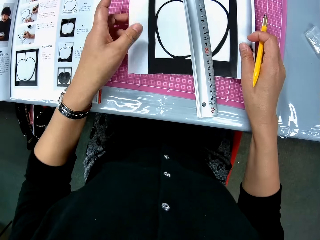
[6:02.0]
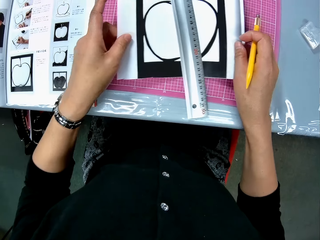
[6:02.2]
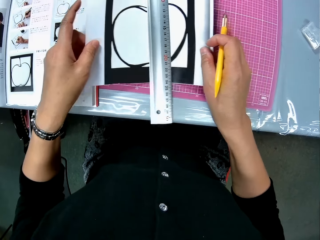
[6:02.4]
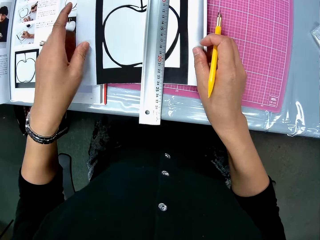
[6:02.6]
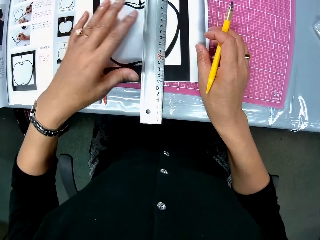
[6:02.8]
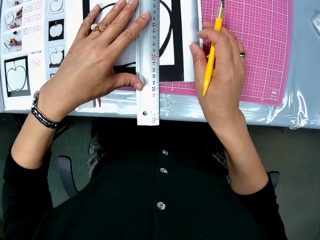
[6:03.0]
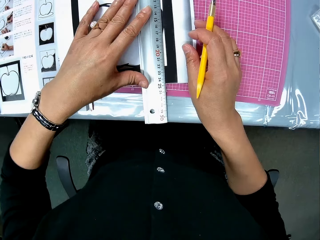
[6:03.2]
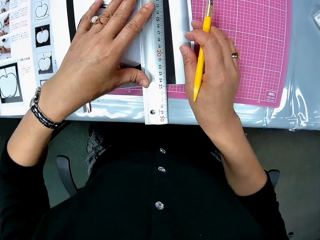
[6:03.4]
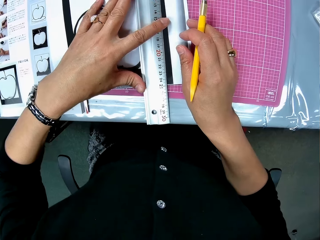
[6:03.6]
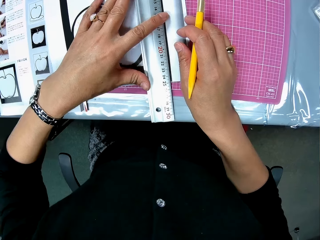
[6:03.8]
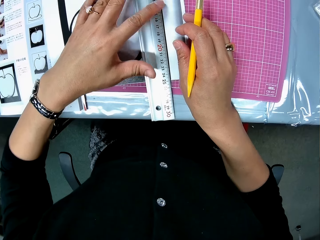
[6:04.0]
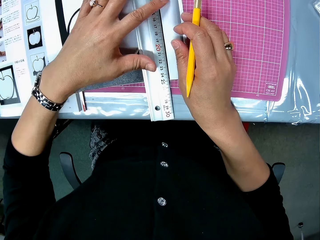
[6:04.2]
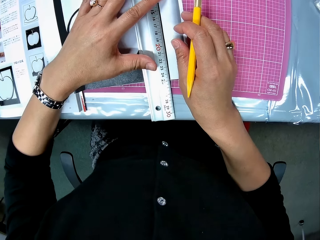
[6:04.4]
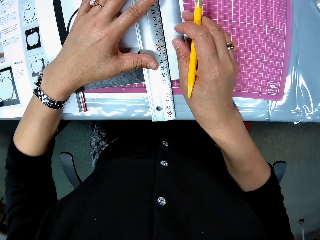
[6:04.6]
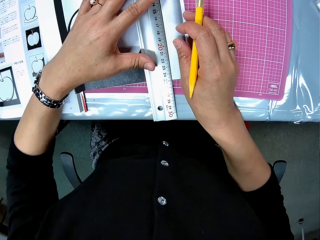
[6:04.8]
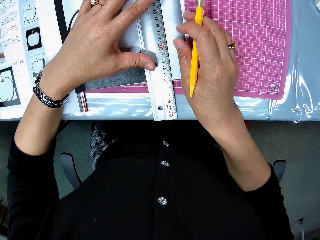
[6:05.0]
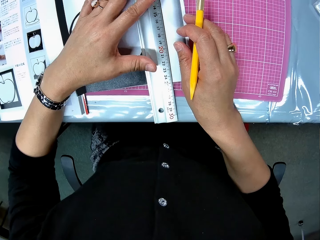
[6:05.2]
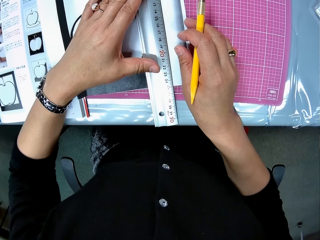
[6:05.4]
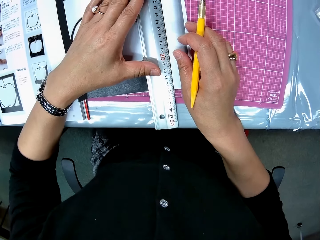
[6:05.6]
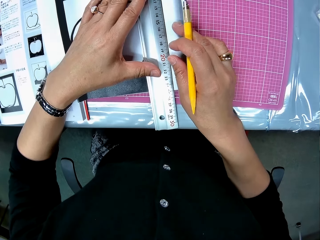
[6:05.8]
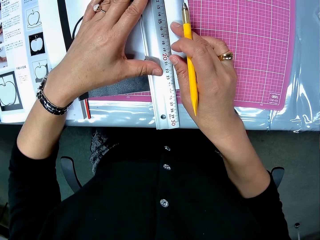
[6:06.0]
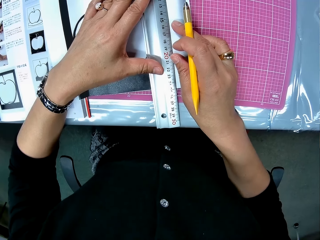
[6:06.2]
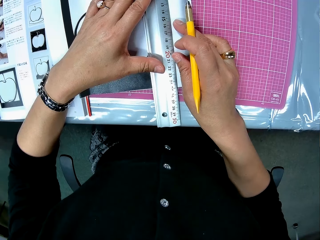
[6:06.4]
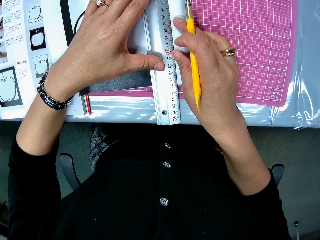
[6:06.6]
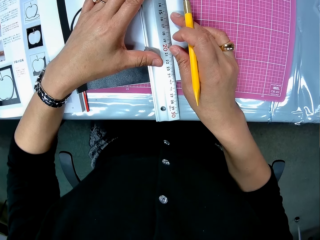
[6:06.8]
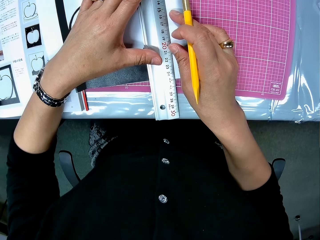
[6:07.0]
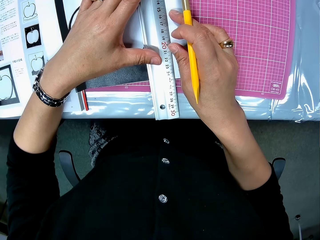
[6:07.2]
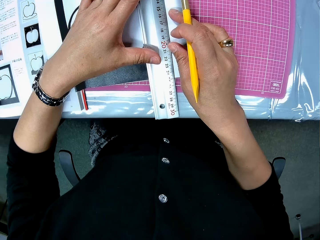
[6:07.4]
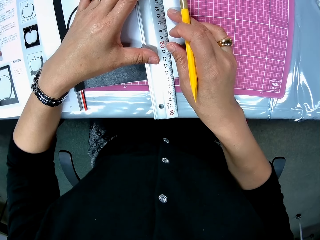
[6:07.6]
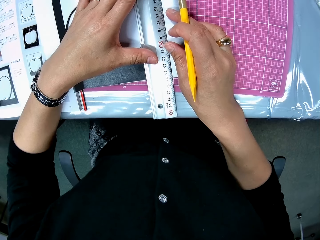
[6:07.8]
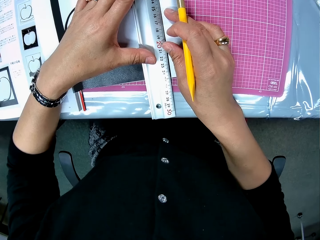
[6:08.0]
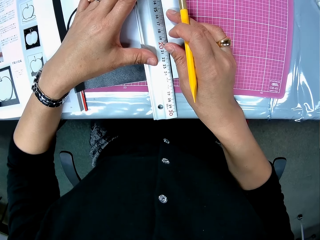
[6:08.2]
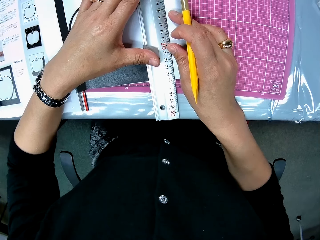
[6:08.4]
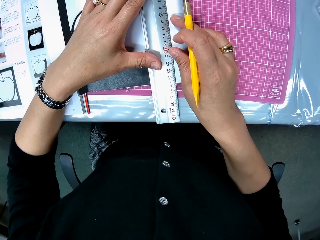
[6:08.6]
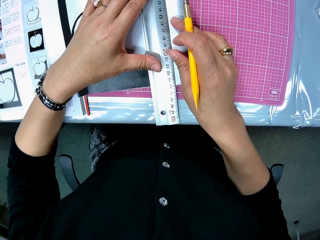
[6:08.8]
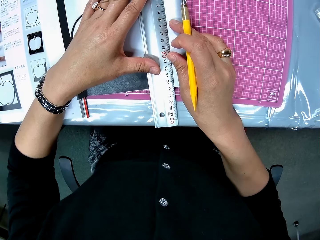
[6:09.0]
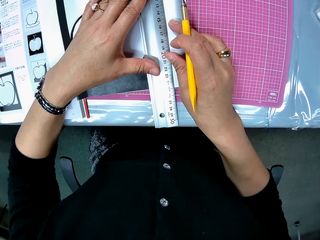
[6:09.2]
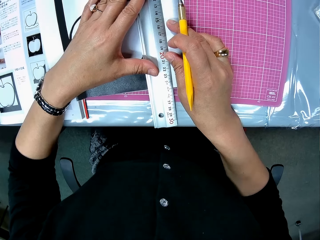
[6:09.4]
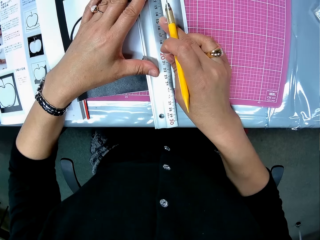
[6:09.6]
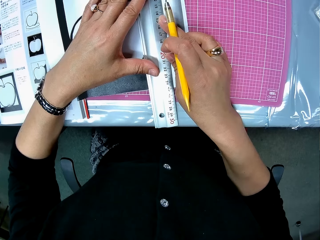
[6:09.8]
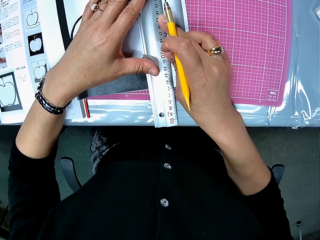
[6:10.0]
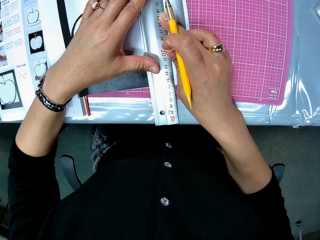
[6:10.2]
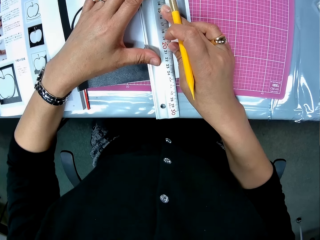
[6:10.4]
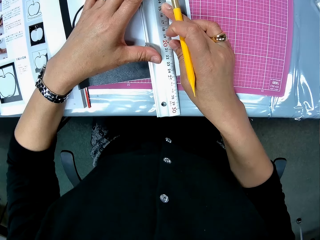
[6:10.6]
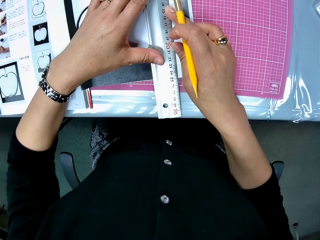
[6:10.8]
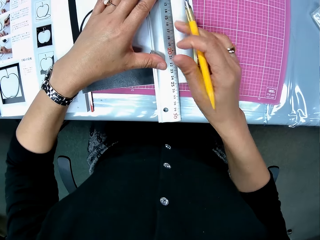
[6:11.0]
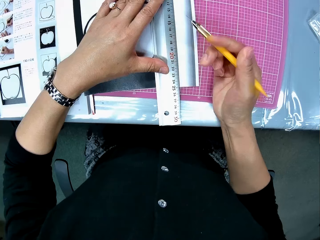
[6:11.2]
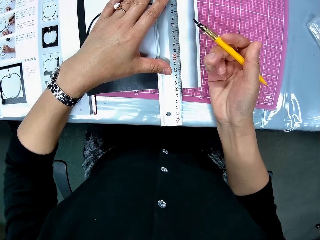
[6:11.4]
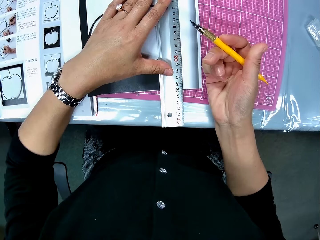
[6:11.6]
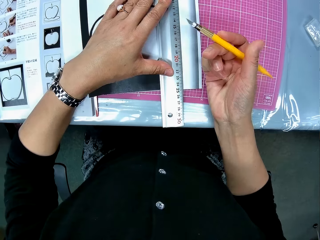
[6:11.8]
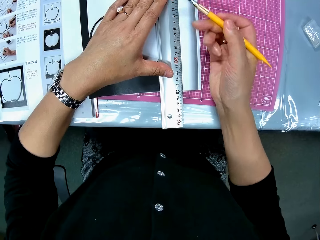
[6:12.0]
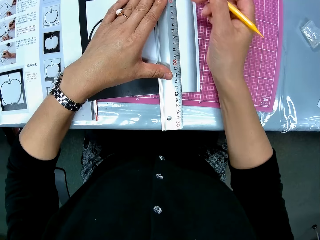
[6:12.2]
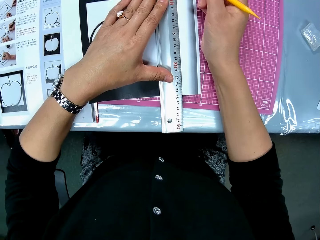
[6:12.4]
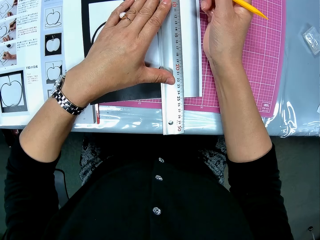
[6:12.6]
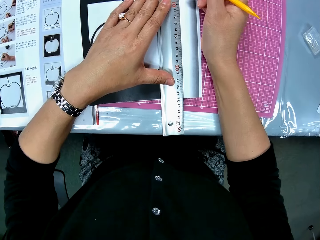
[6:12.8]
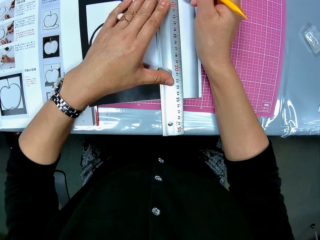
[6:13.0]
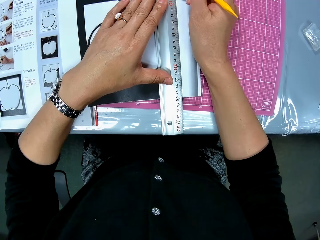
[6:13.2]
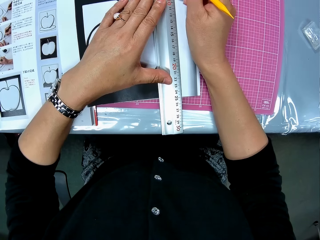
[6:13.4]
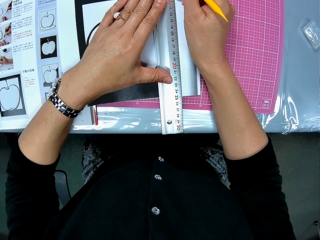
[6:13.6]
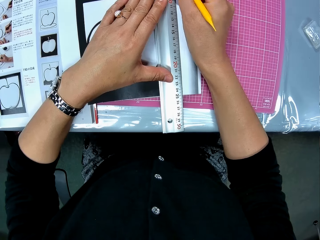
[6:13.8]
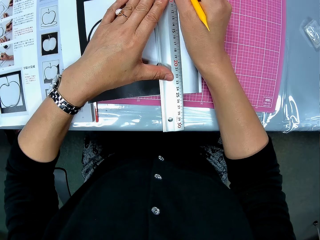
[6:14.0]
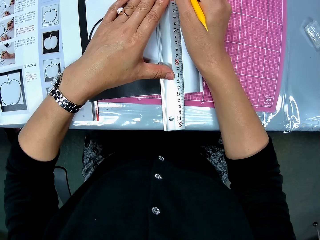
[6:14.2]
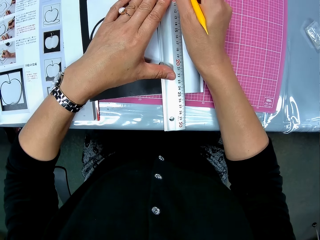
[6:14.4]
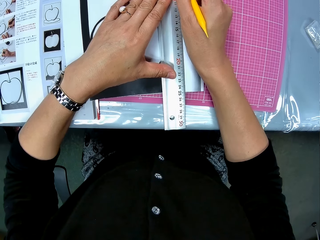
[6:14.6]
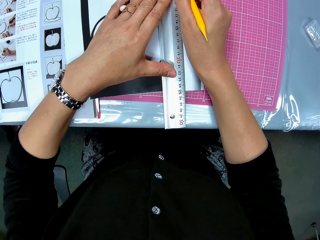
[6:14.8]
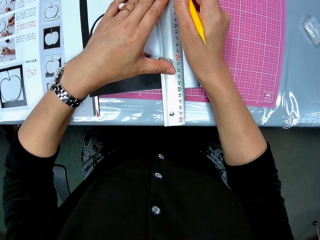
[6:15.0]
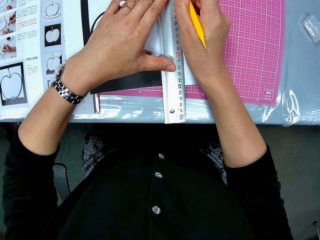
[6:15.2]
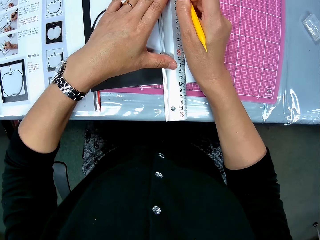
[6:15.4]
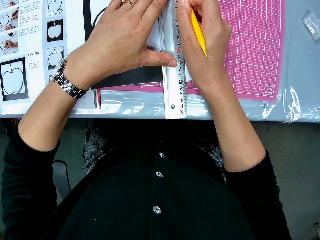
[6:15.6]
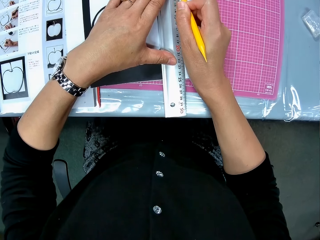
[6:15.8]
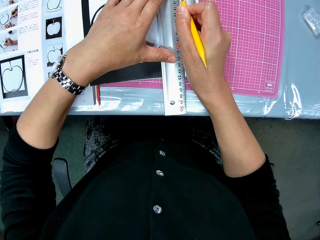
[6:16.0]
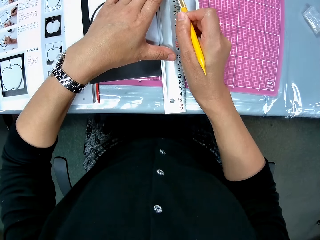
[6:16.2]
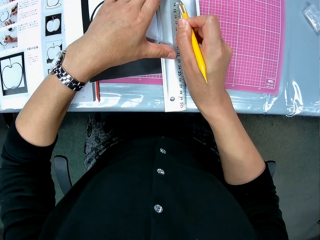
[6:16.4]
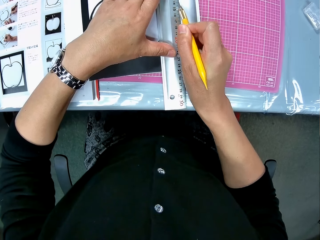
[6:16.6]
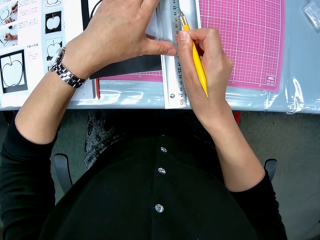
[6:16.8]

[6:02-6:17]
The camera wearer slightly shifts the drawing book on the table. They move the ruler on the table. They mark the craft paper. They cut out part of the drawing sheet with the cutter.

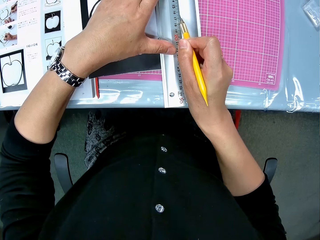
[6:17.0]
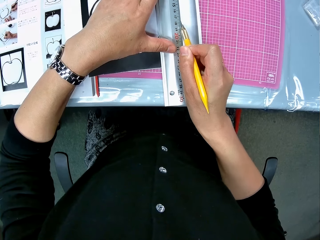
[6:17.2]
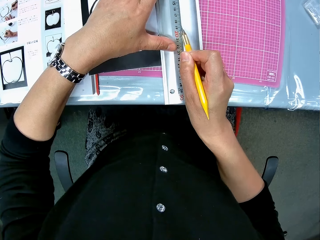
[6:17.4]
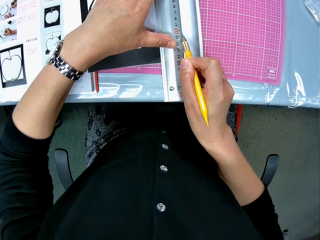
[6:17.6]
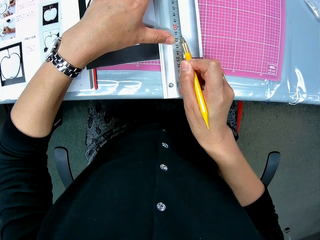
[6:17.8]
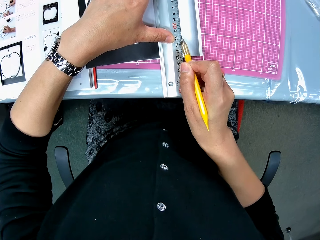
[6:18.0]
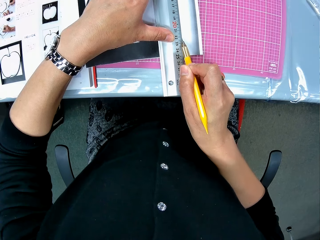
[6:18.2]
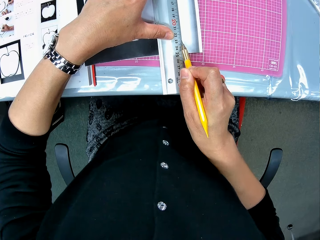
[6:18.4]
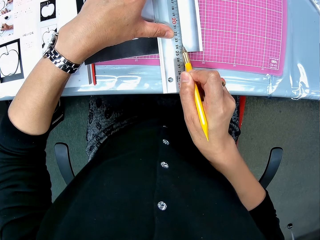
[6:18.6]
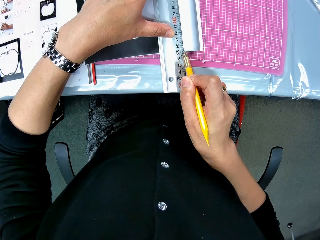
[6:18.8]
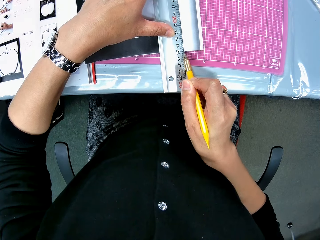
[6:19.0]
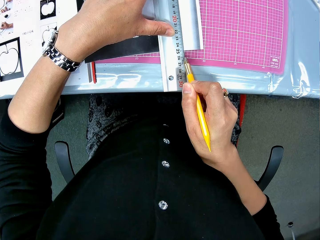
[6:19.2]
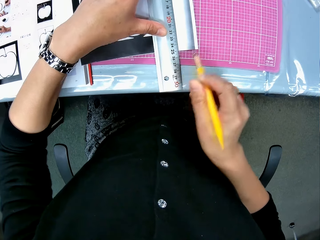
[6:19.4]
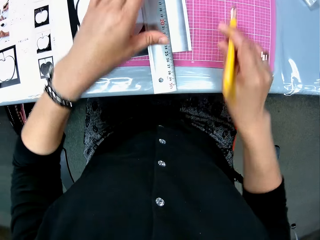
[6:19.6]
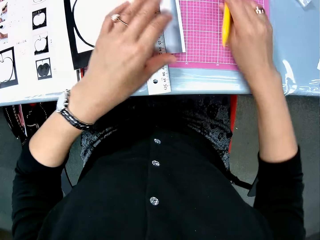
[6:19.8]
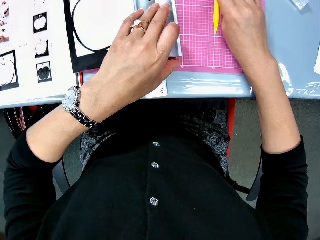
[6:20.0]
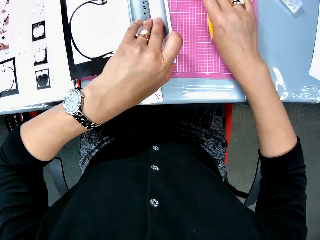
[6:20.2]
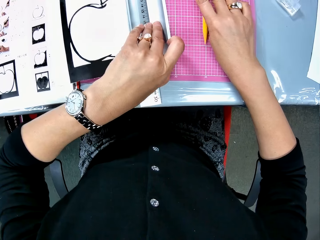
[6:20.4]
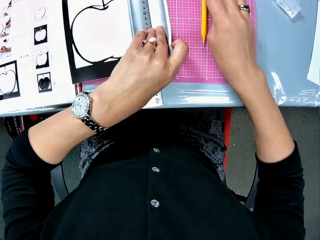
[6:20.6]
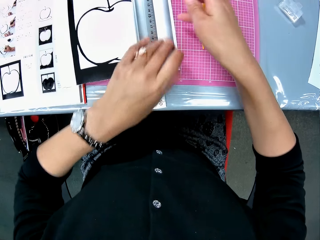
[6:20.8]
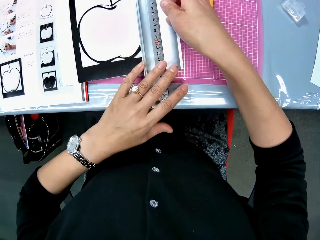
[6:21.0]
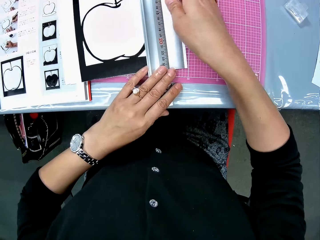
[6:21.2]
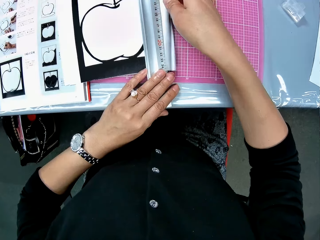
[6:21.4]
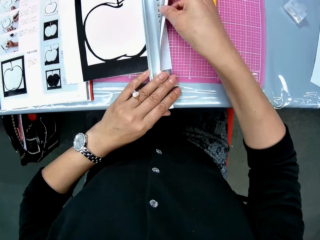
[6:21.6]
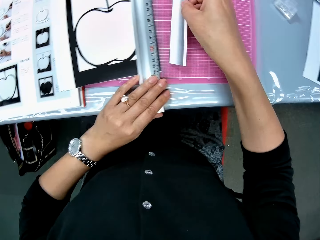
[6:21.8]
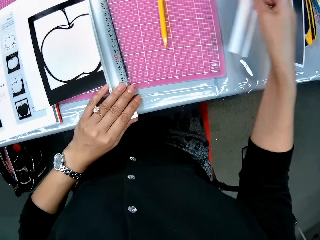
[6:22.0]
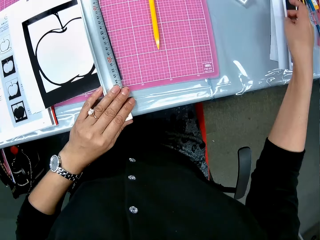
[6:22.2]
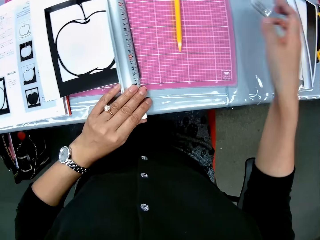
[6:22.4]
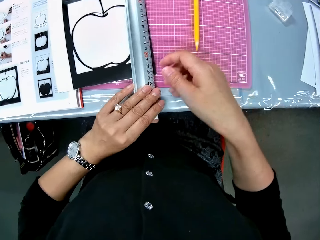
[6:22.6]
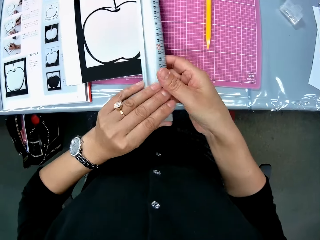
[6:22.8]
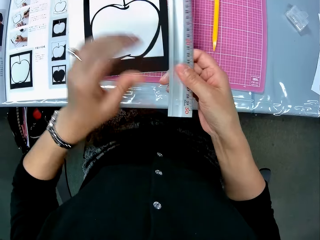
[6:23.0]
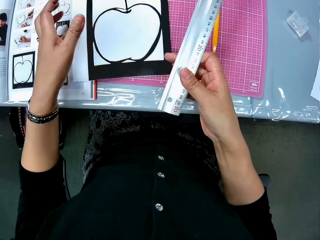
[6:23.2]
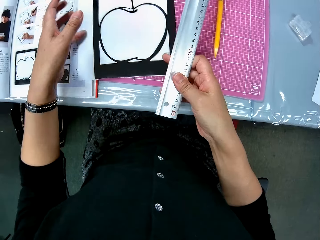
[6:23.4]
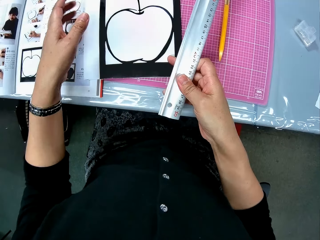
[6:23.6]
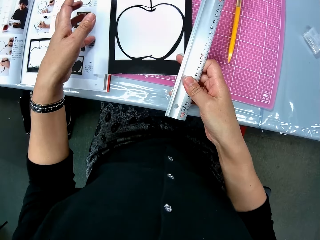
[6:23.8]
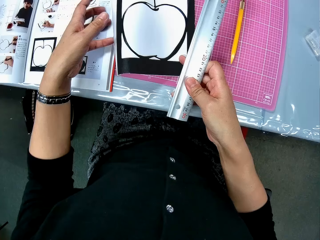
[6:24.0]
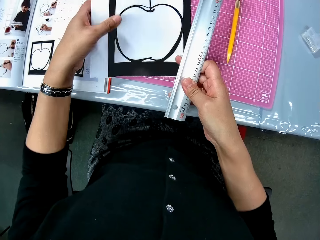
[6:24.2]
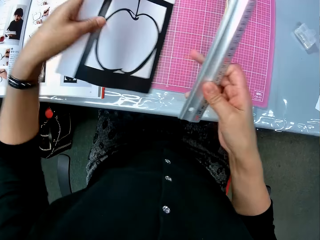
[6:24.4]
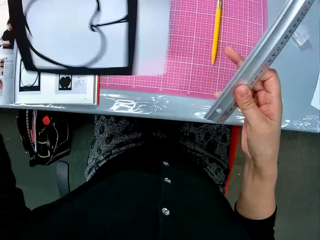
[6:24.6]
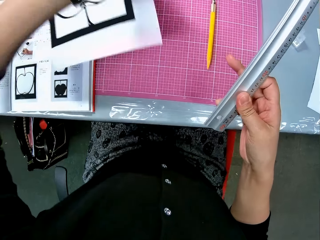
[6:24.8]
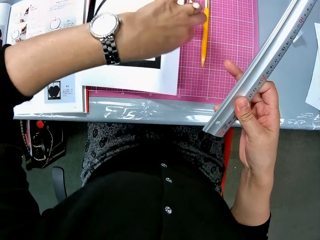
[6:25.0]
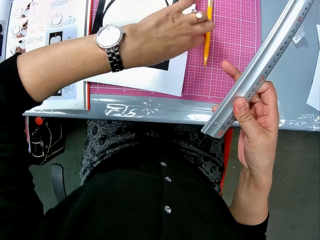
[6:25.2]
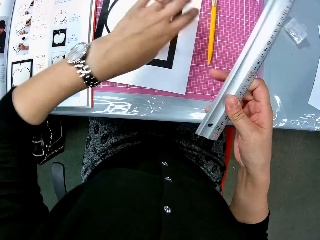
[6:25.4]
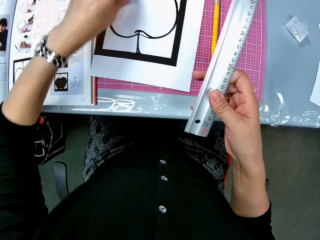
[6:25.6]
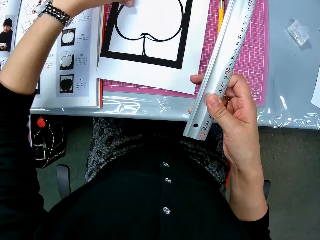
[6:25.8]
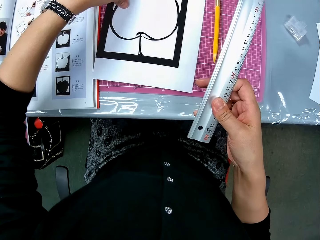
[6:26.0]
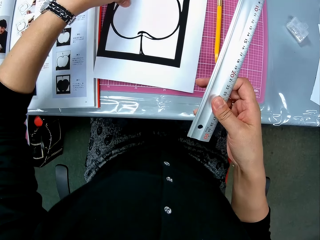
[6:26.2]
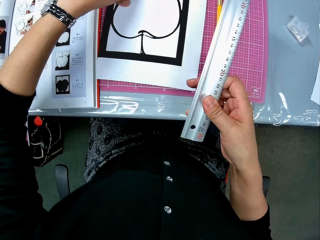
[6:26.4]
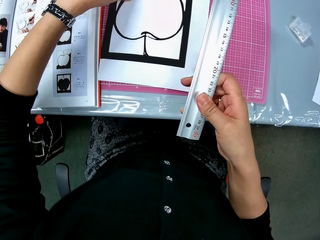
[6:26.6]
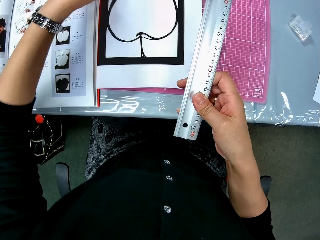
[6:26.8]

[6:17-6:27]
The camera wearer drops the craft cutter. She removes the detached part of the drawing sheet or craft paper with her right hand. She drops the detached part of the drawing sheet on the table. She picks up the ruler from the table. She turns the drawing sheet. She lifts the craft paper and drops the craft paper.
